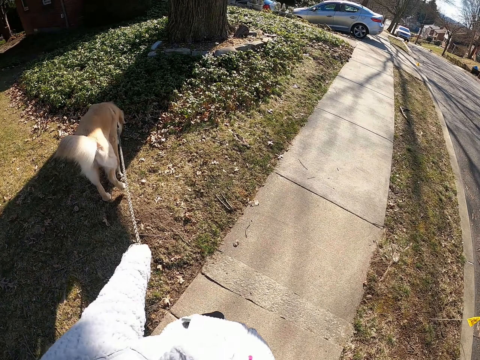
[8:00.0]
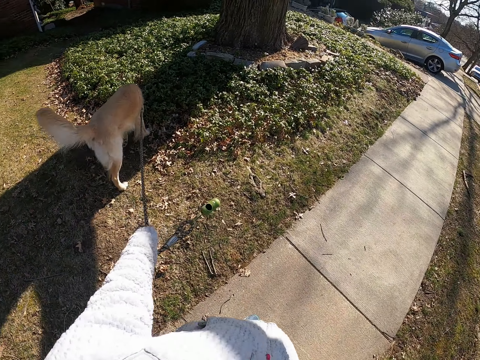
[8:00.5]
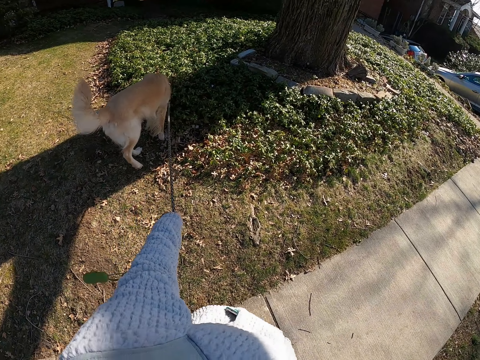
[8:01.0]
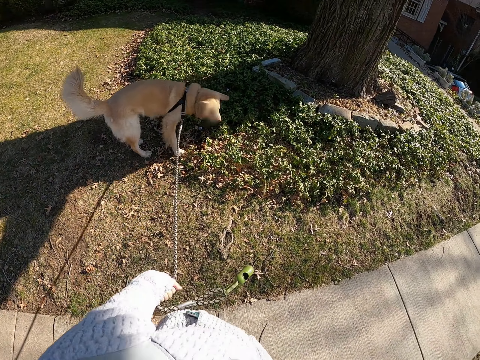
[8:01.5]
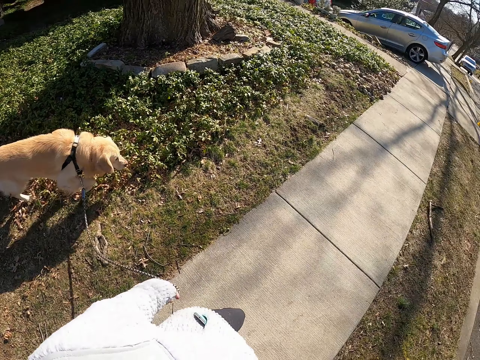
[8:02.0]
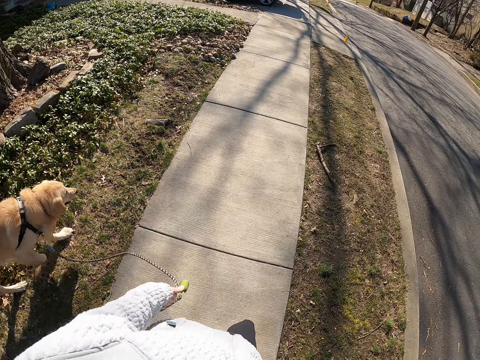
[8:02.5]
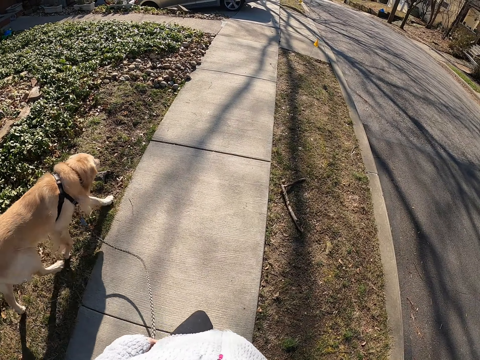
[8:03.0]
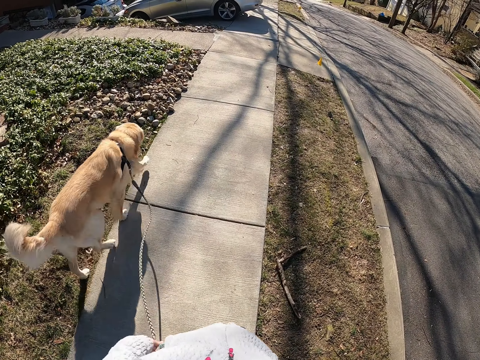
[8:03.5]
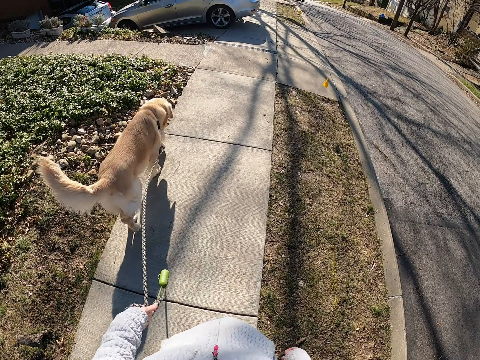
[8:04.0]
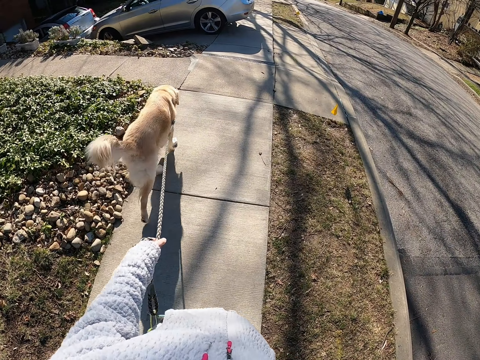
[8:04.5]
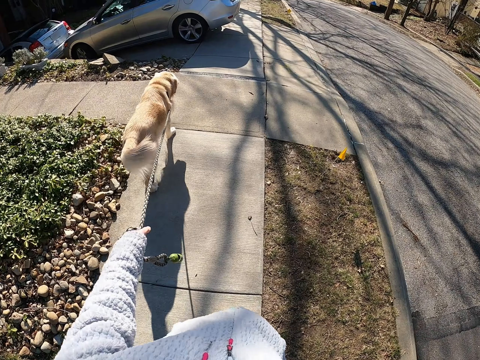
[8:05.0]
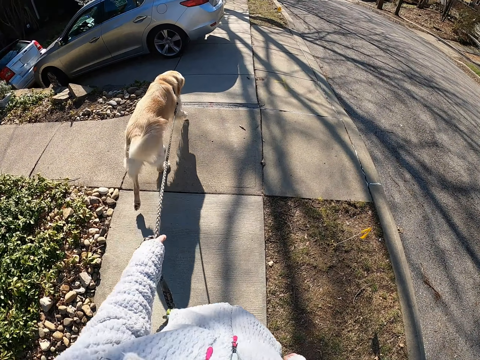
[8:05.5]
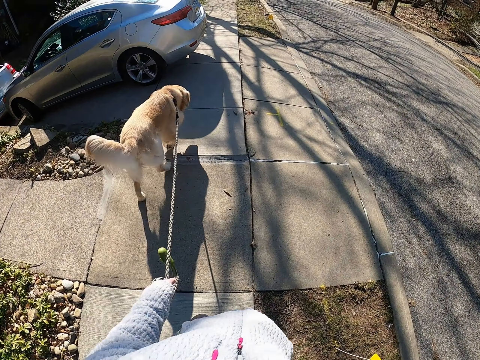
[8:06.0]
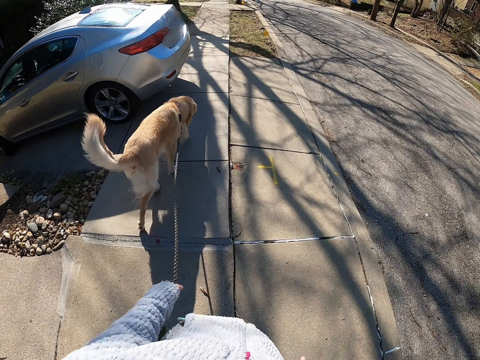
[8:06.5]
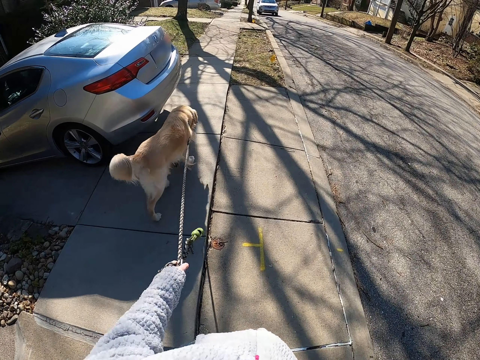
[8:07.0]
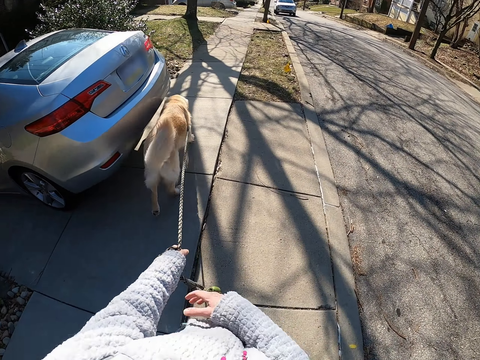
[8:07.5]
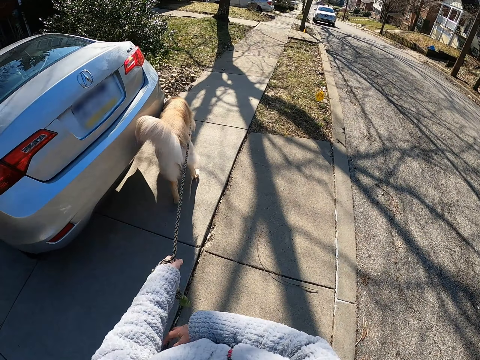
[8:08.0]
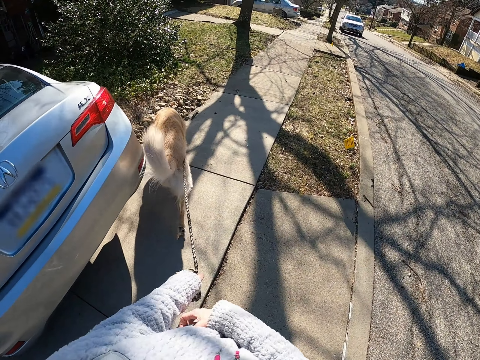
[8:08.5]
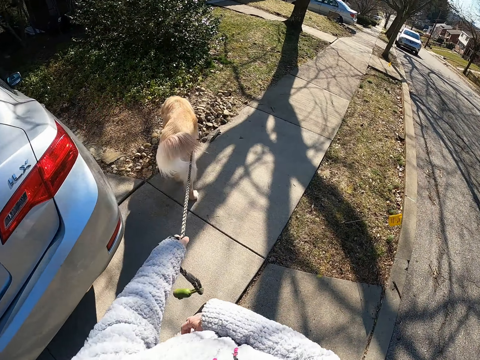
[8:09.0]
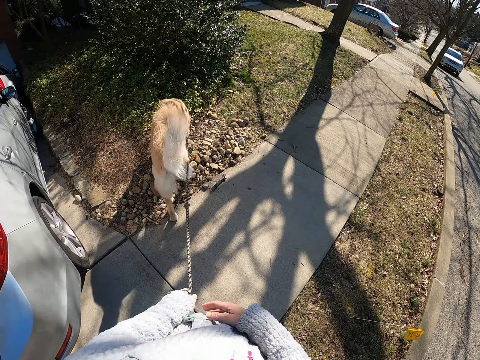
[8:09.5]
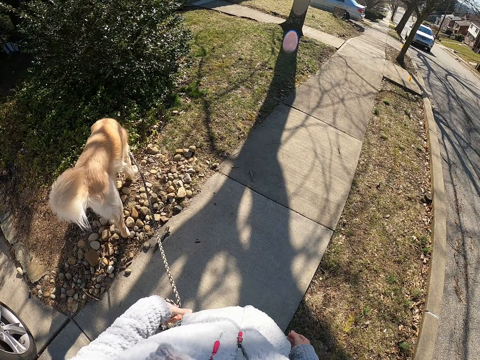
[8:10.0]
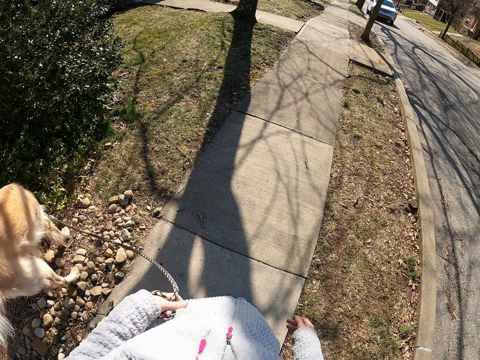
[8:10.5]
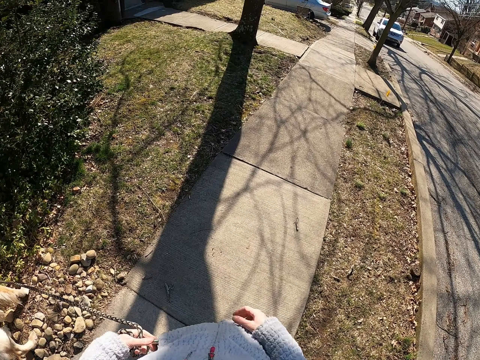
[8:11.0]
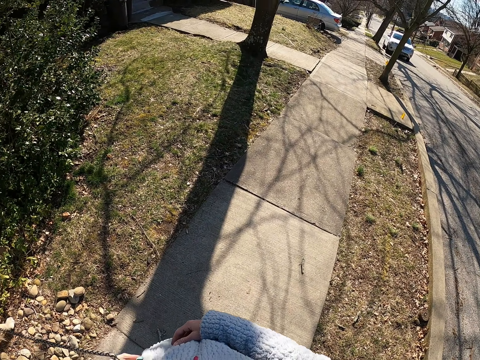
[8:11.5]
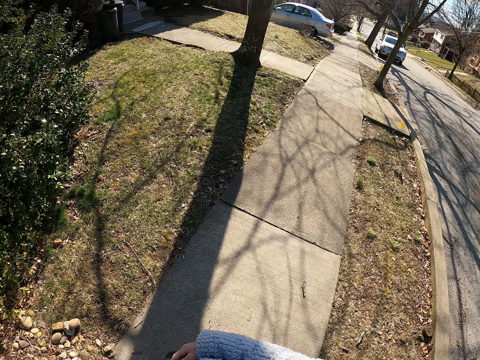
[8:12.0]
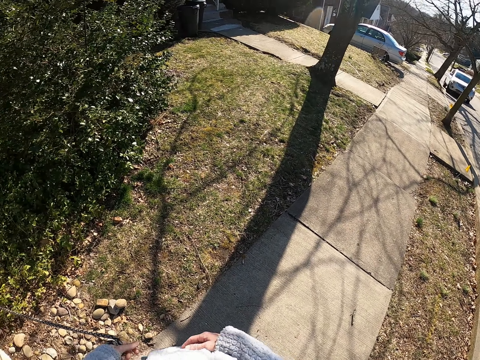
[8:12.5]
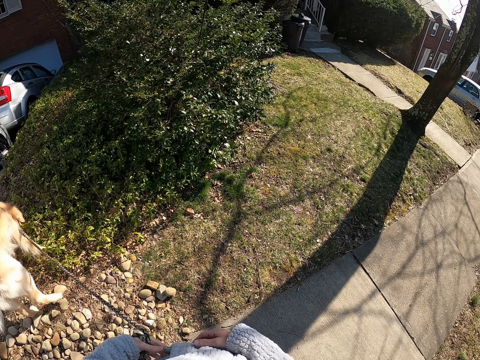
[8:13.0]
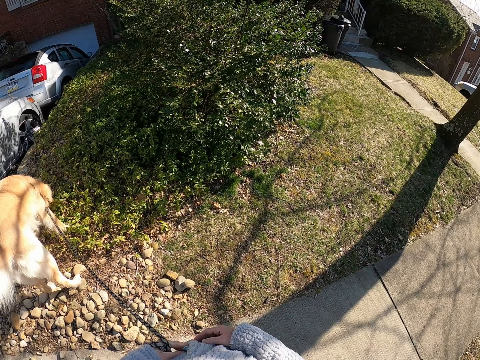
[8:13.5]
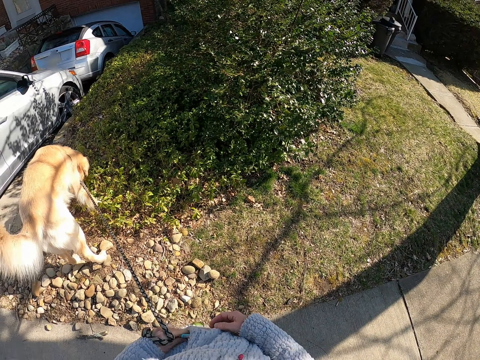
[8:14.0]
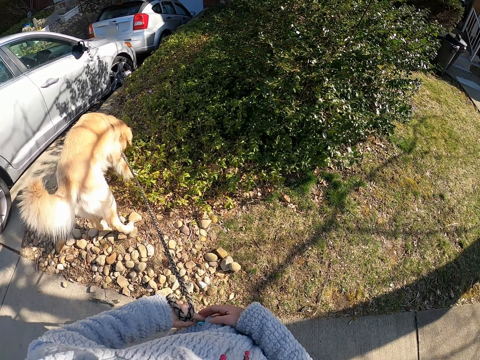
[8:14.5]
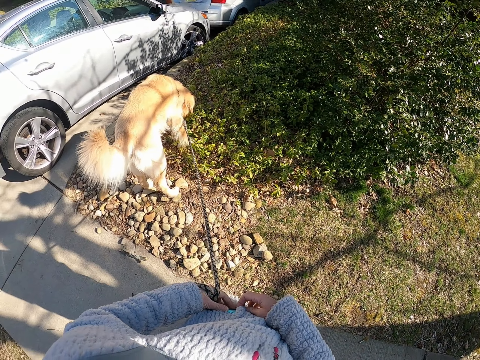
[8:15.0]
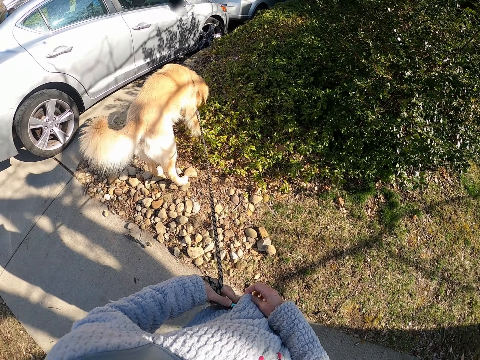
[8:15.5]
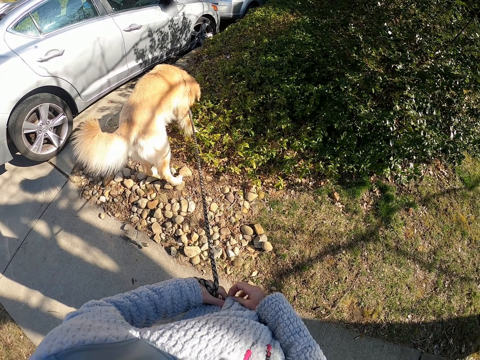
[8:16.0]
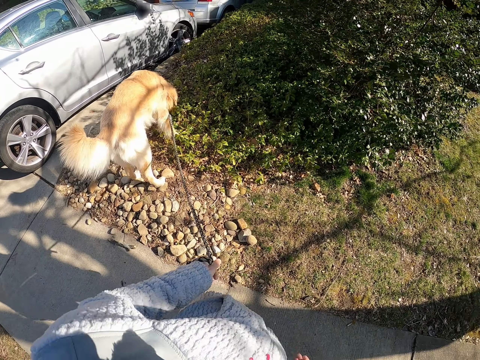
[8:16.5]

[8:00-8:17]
The camera wearer walks the dog on the pavement and pulls the dog leash. They hold the sweater pocket with the phone. They push the phone in the sweater pocket. They walk the dog on the pavement. They stand on the road with the dog. They adjust the phone in the pocket. They stop. They look at the dog. They adjust the phone in the pocket.

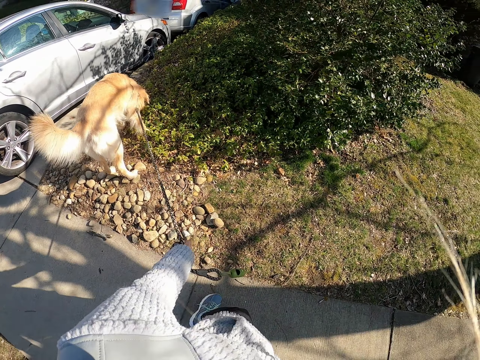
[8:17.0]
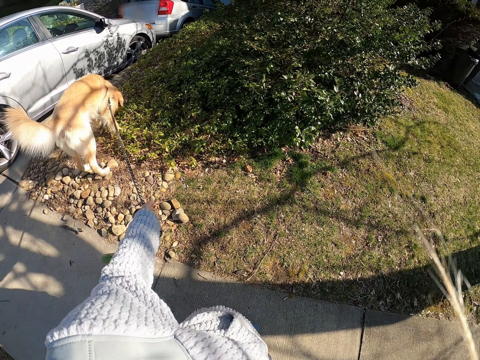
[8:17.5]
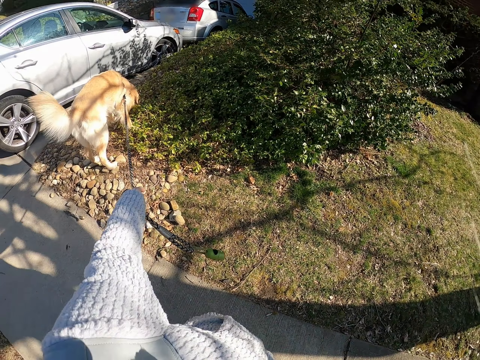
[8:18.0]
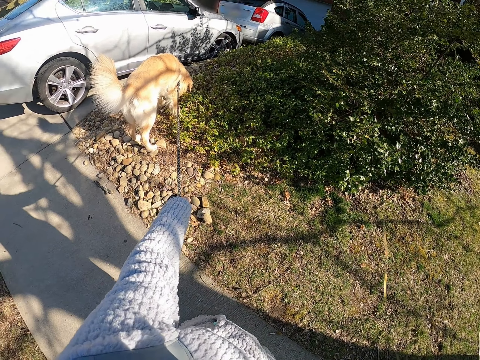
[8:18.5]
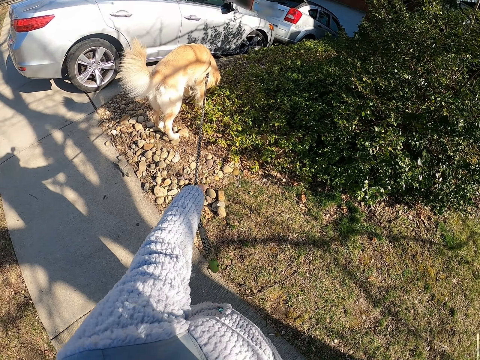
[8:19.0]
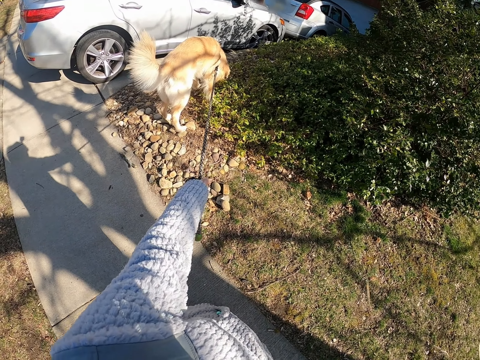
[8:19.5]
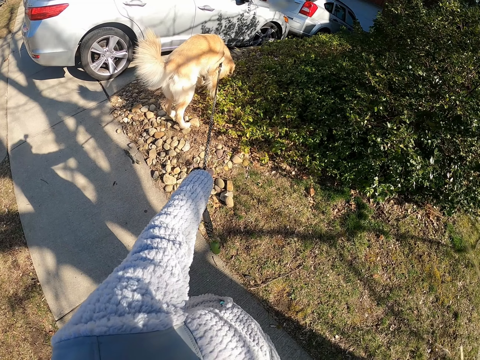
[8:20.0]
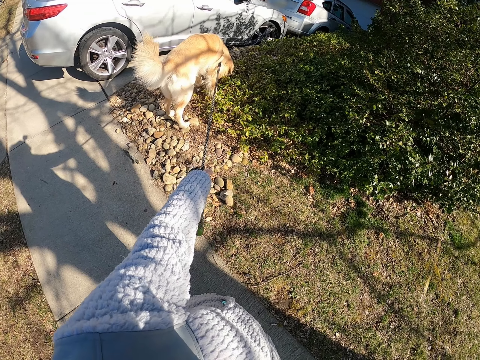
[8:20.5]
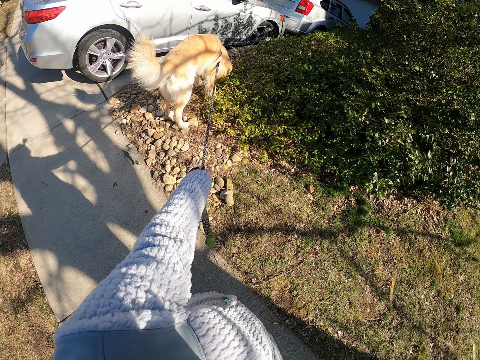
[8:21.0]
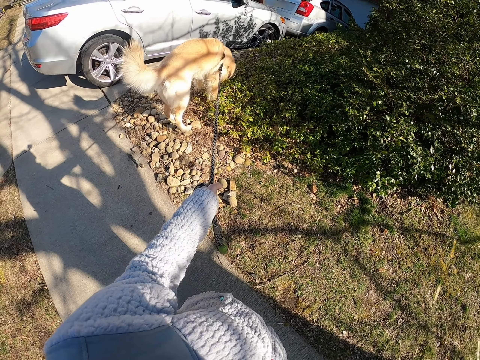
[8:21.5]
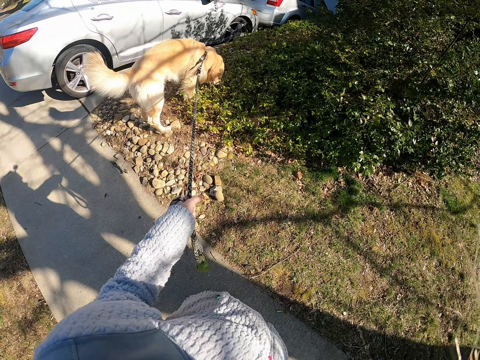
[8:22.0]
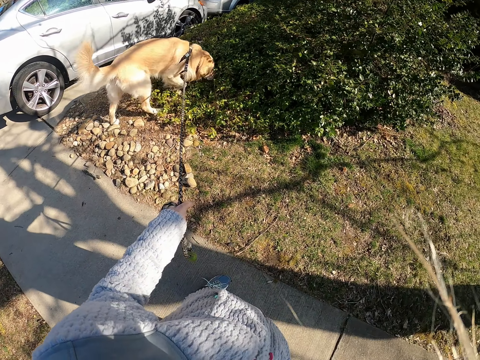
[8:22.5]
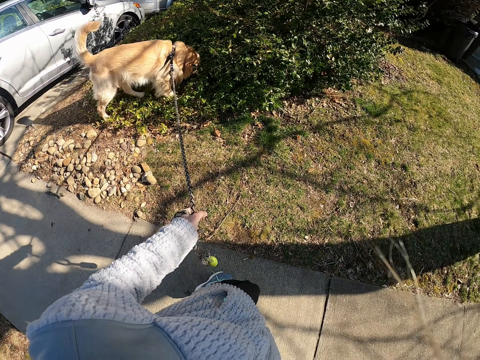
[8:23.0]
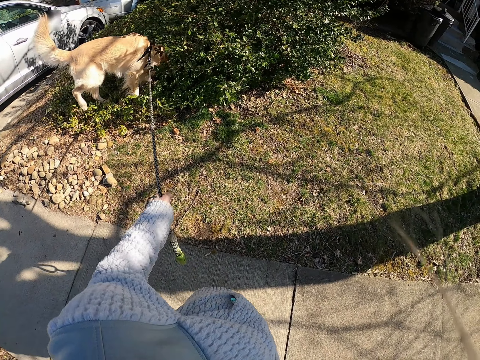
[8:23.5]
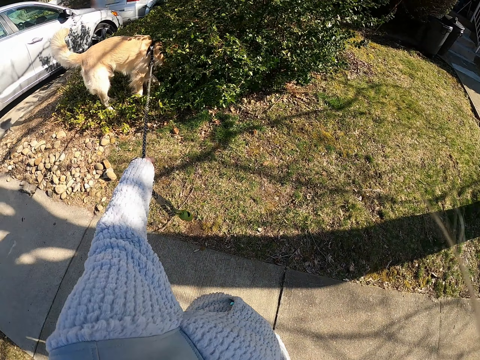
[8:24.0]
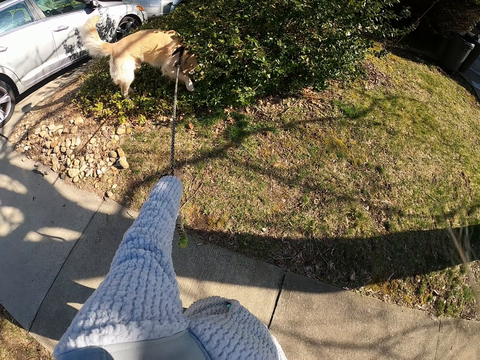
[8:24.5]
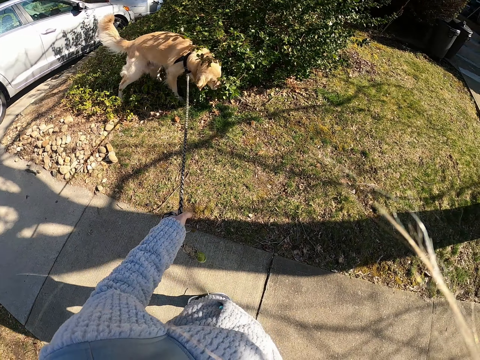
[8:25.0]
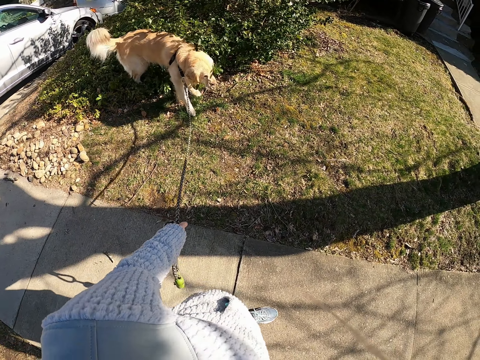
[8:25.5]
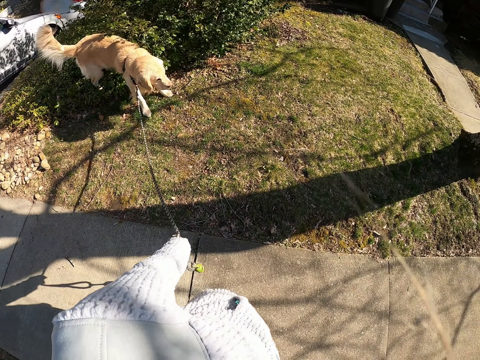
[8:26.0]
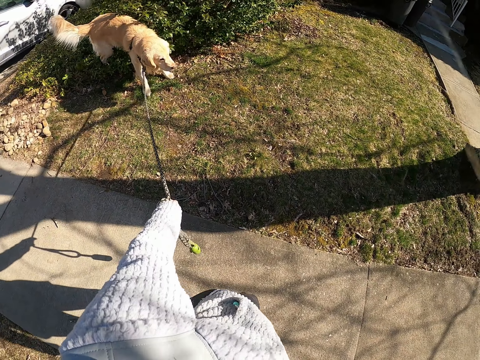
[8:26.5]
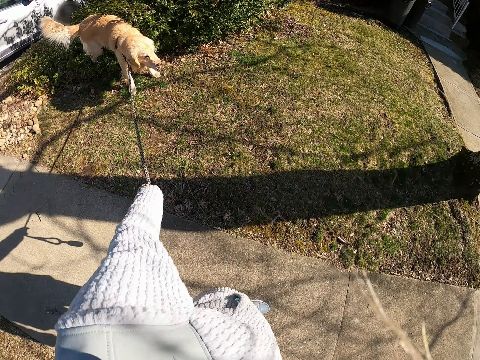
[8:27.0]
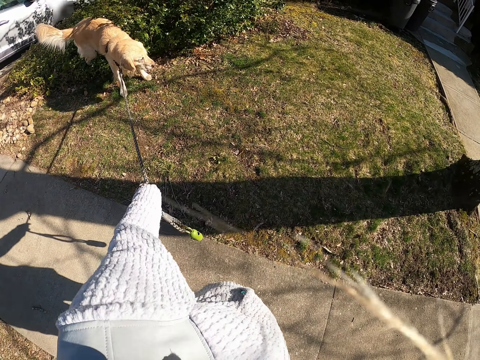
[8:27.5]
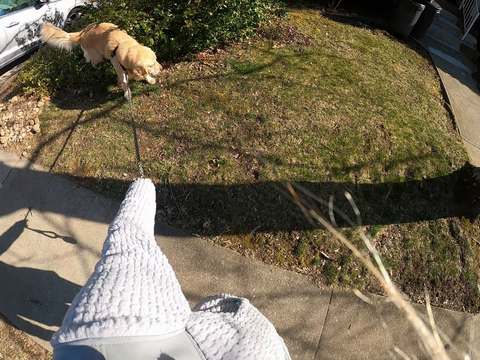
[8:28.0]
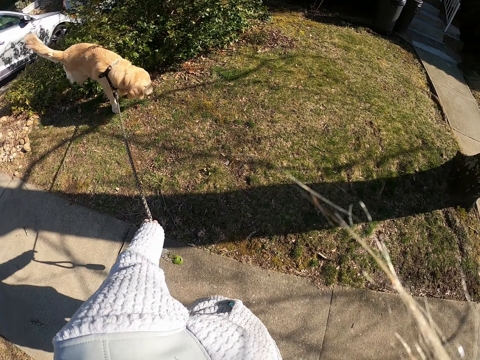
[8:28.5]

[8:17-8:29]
The camera wearer pulls the dog leash. They look at the dog. They pull the dog leash.
